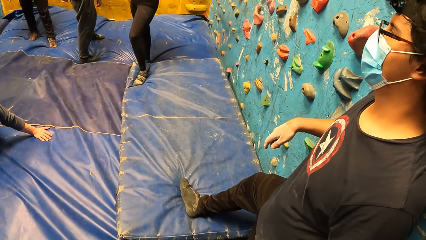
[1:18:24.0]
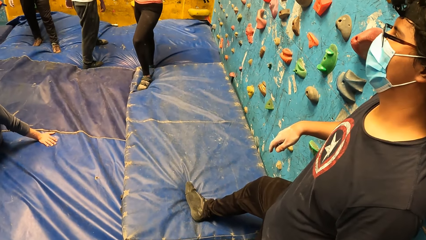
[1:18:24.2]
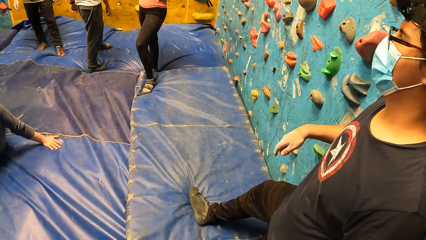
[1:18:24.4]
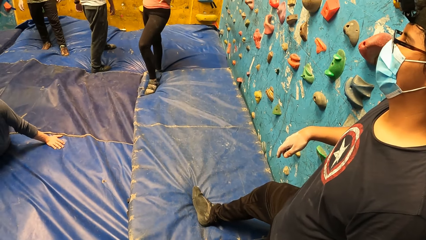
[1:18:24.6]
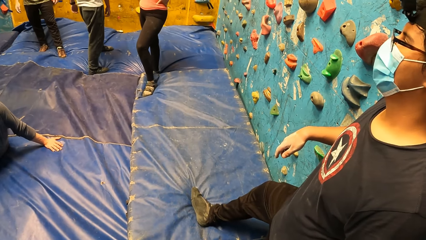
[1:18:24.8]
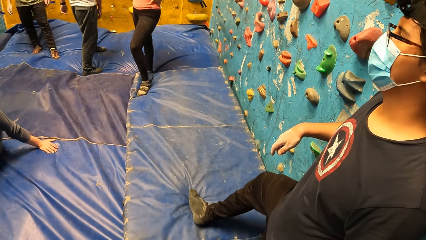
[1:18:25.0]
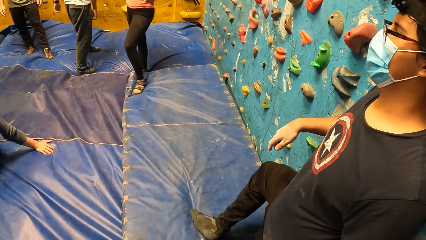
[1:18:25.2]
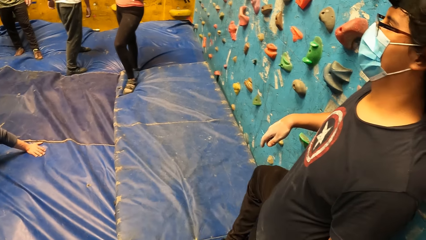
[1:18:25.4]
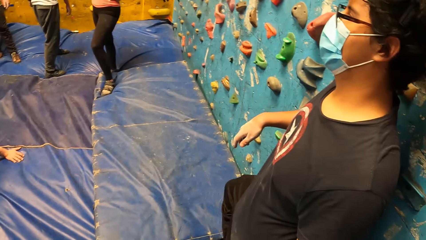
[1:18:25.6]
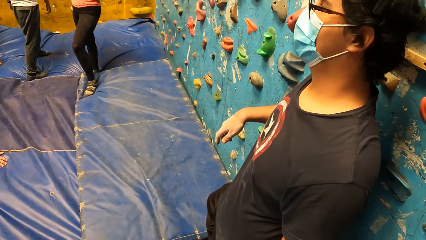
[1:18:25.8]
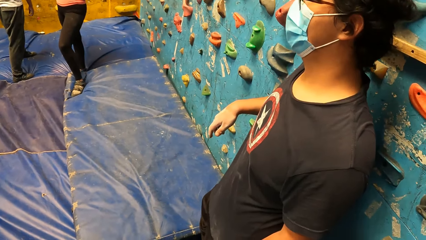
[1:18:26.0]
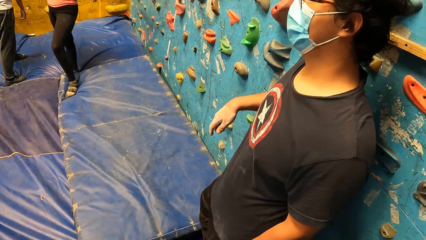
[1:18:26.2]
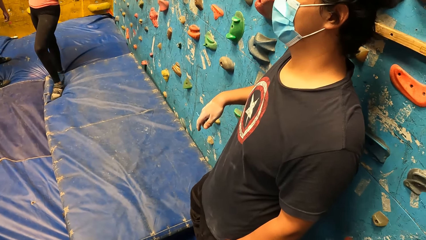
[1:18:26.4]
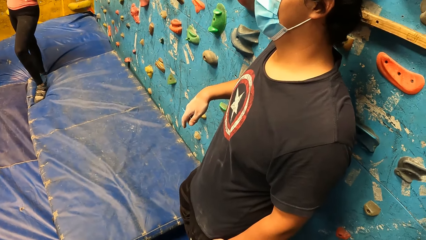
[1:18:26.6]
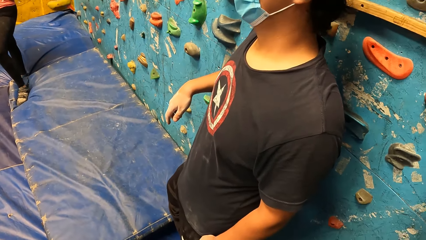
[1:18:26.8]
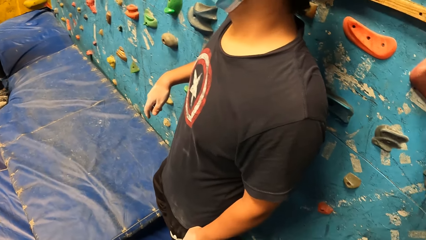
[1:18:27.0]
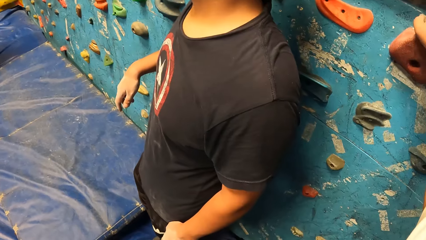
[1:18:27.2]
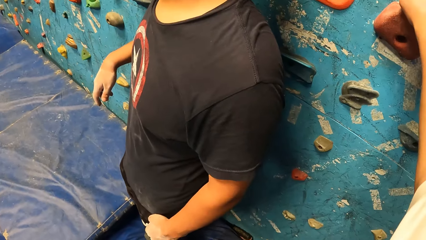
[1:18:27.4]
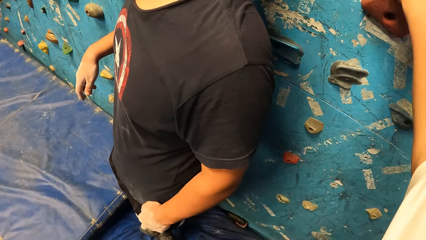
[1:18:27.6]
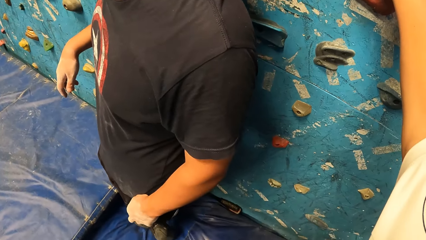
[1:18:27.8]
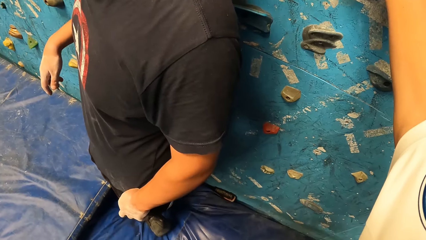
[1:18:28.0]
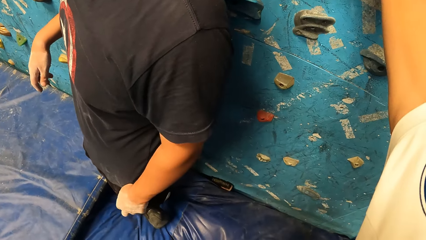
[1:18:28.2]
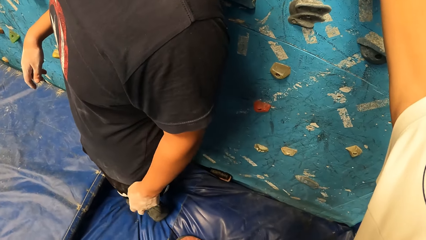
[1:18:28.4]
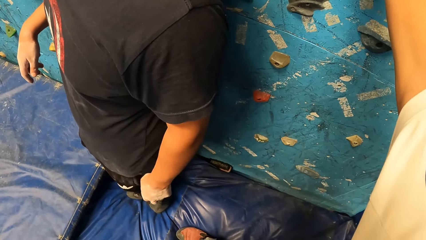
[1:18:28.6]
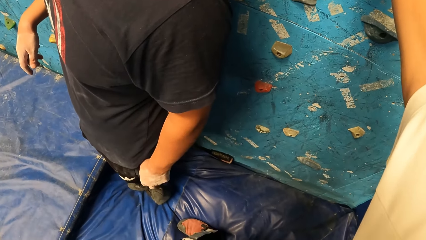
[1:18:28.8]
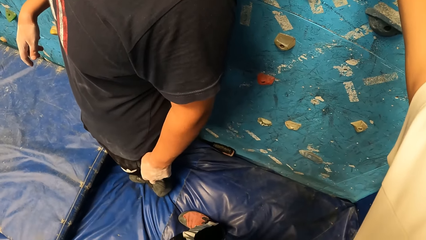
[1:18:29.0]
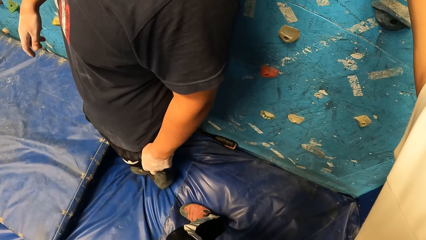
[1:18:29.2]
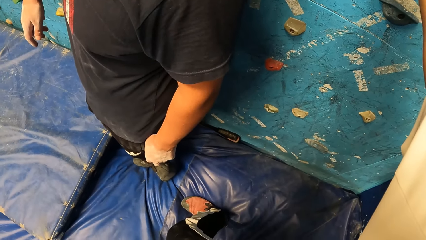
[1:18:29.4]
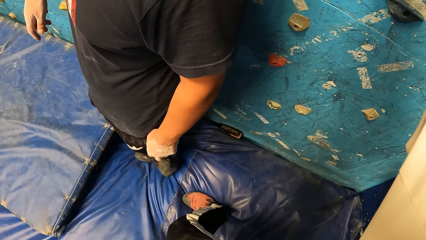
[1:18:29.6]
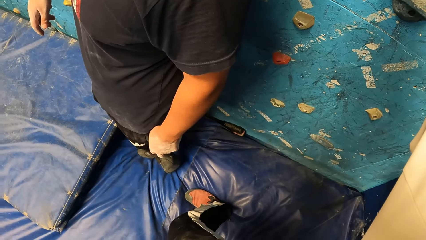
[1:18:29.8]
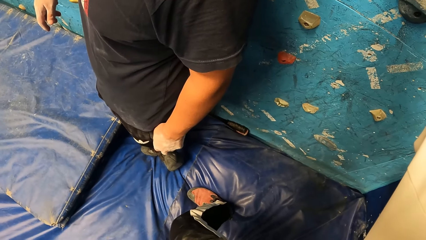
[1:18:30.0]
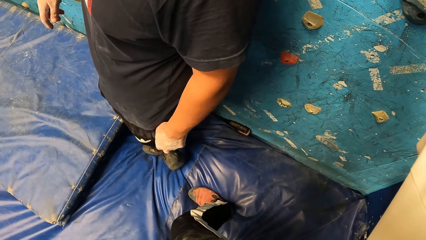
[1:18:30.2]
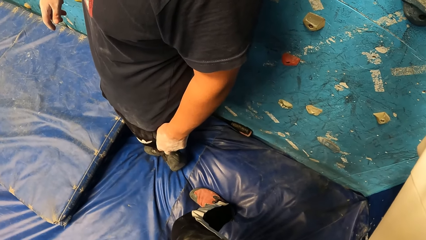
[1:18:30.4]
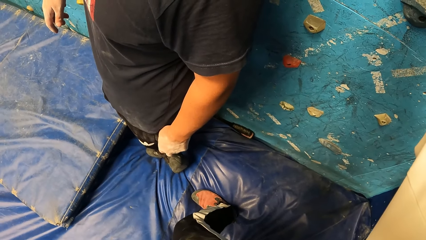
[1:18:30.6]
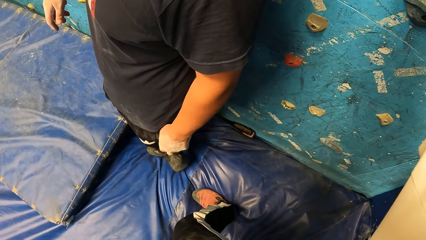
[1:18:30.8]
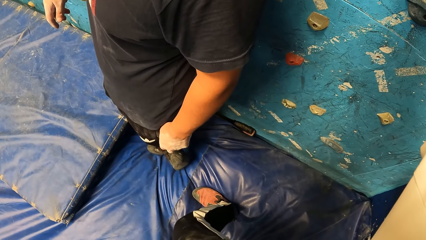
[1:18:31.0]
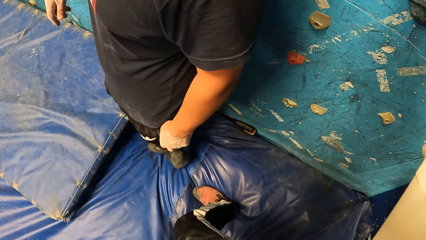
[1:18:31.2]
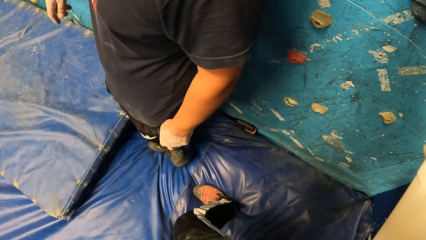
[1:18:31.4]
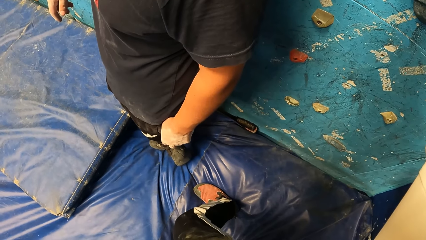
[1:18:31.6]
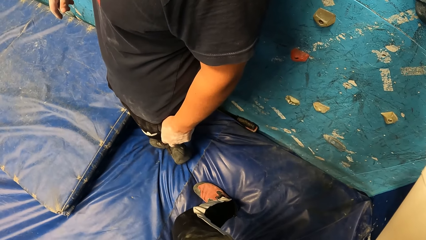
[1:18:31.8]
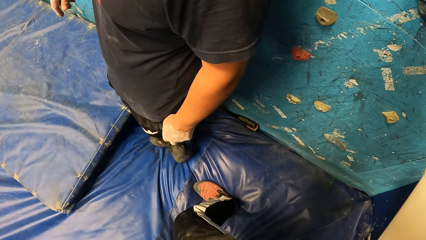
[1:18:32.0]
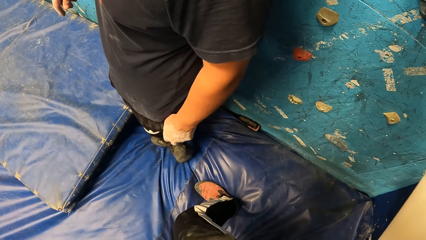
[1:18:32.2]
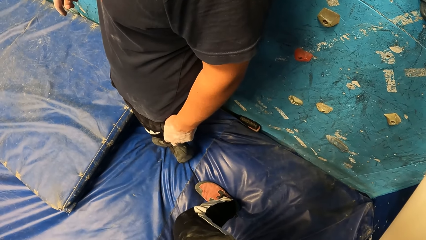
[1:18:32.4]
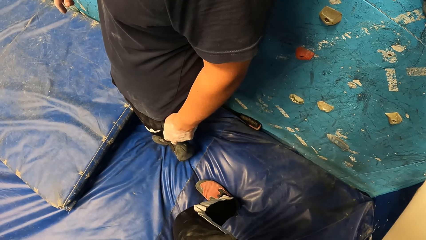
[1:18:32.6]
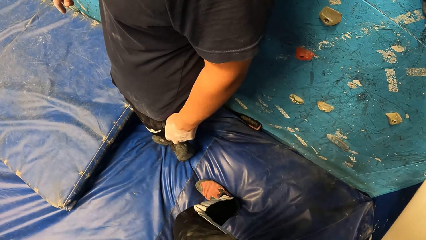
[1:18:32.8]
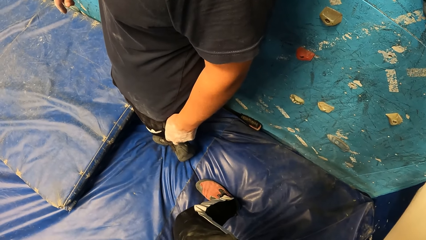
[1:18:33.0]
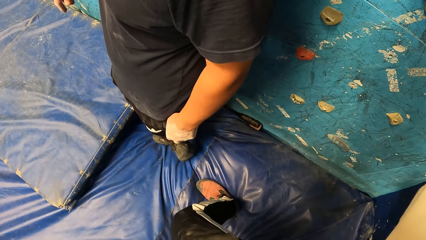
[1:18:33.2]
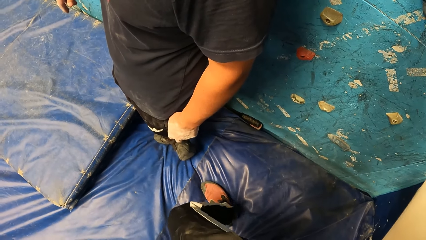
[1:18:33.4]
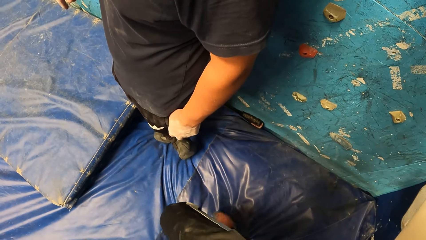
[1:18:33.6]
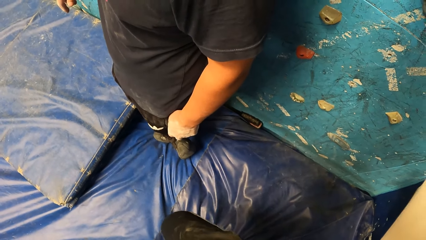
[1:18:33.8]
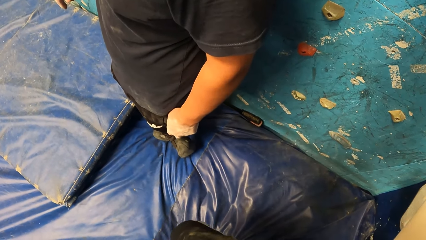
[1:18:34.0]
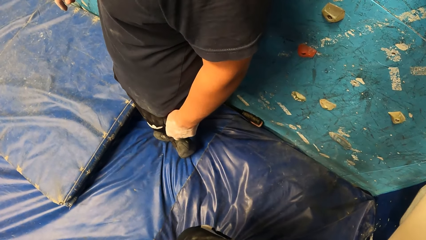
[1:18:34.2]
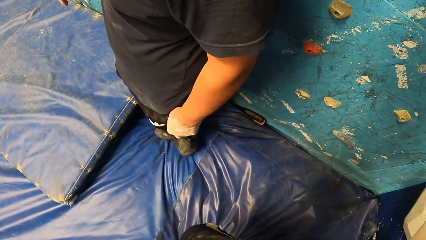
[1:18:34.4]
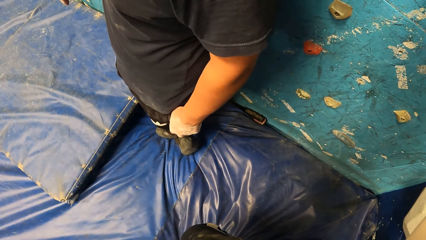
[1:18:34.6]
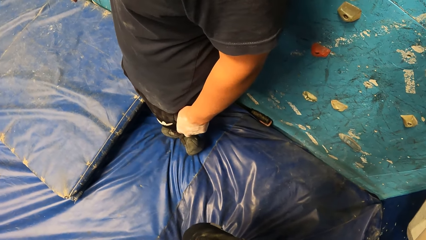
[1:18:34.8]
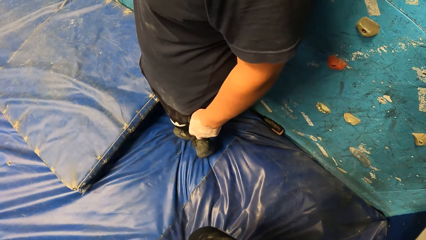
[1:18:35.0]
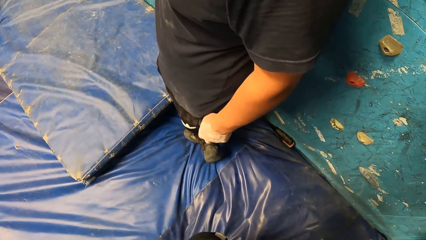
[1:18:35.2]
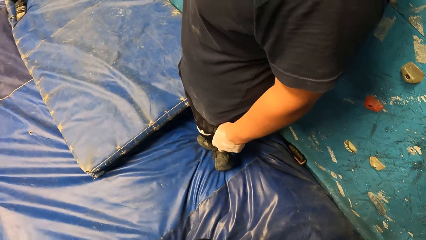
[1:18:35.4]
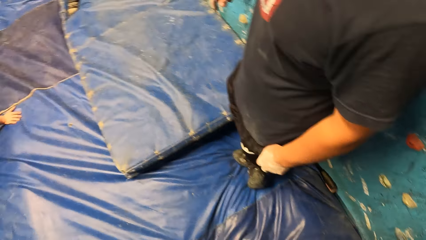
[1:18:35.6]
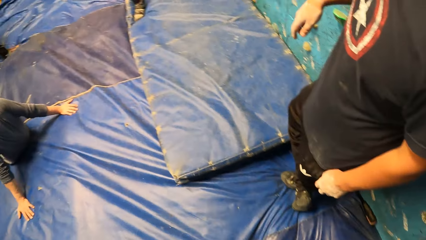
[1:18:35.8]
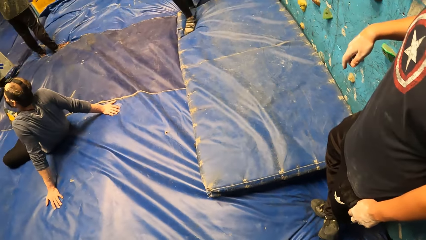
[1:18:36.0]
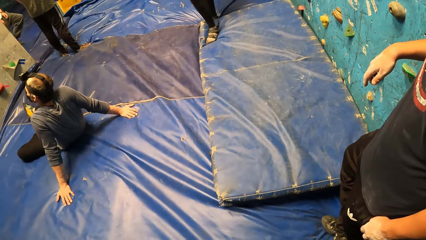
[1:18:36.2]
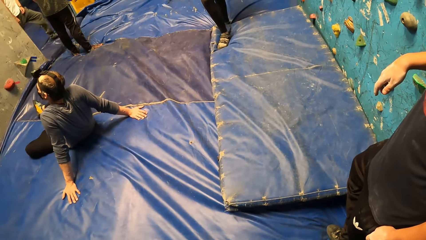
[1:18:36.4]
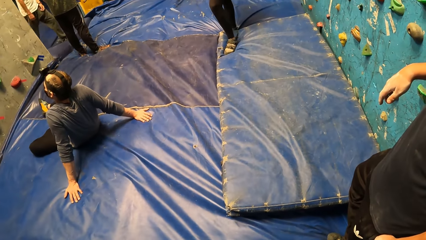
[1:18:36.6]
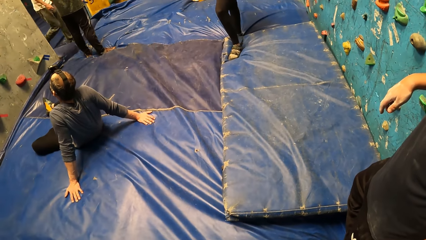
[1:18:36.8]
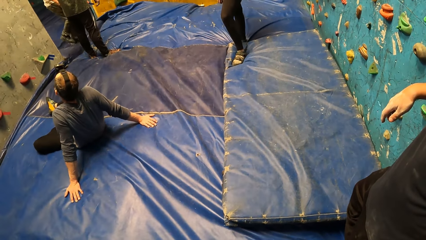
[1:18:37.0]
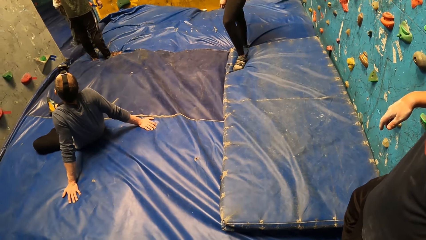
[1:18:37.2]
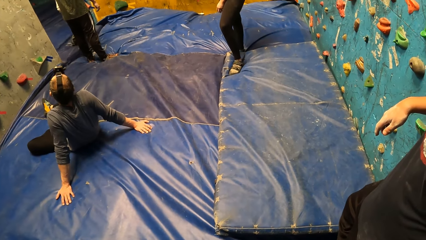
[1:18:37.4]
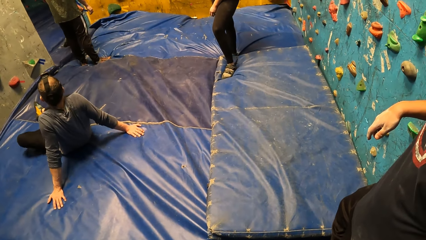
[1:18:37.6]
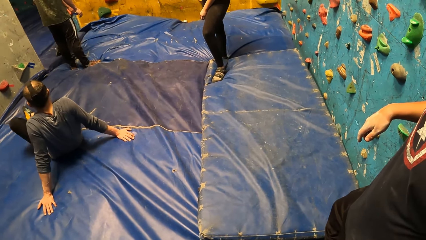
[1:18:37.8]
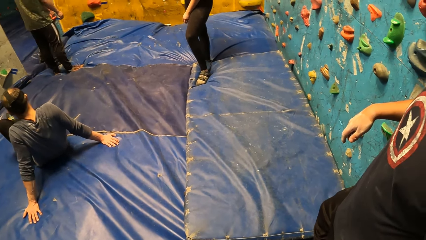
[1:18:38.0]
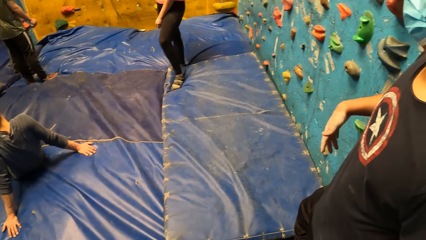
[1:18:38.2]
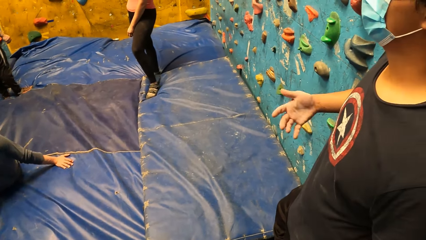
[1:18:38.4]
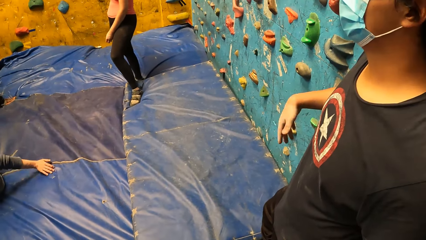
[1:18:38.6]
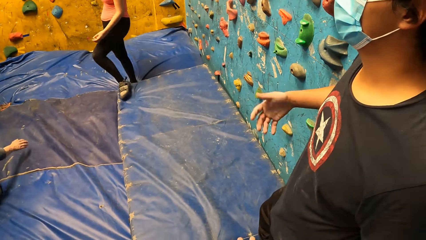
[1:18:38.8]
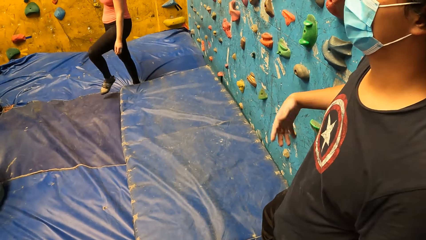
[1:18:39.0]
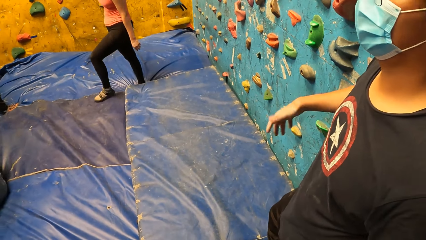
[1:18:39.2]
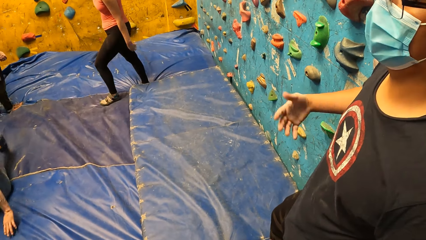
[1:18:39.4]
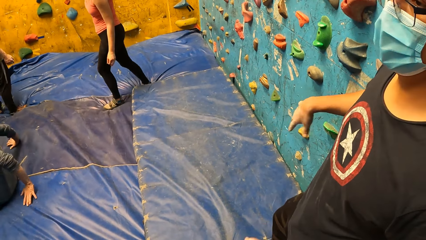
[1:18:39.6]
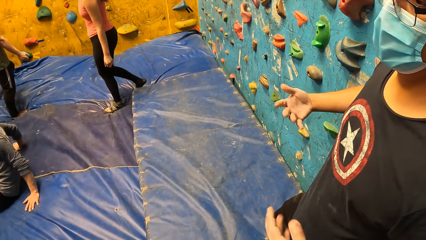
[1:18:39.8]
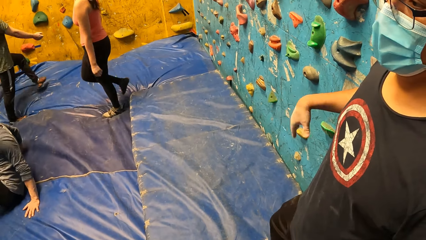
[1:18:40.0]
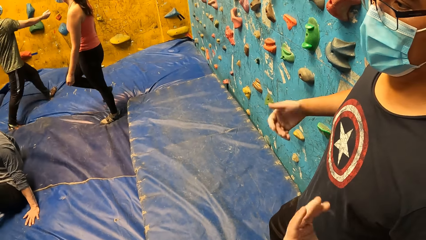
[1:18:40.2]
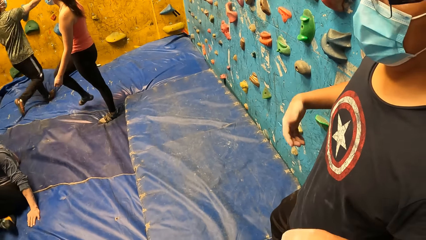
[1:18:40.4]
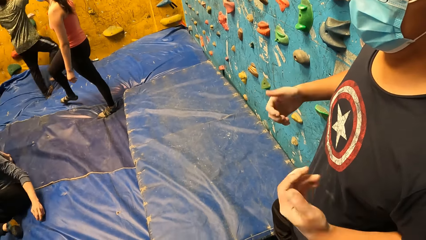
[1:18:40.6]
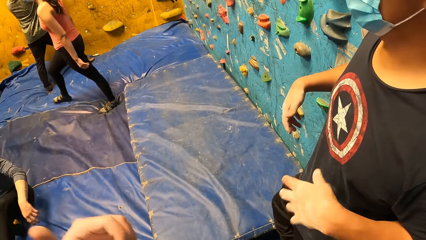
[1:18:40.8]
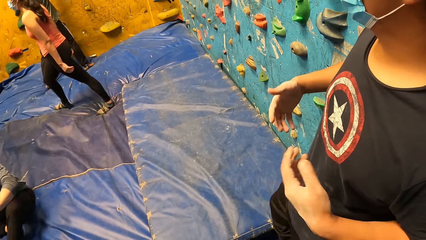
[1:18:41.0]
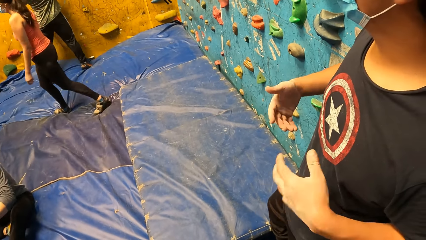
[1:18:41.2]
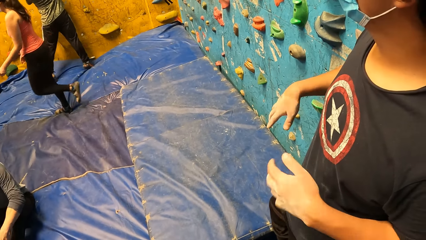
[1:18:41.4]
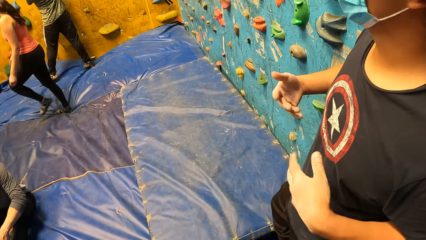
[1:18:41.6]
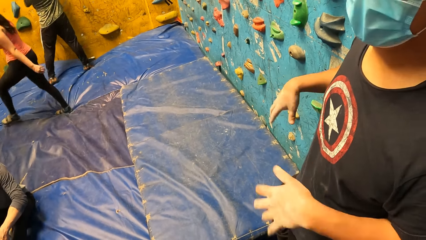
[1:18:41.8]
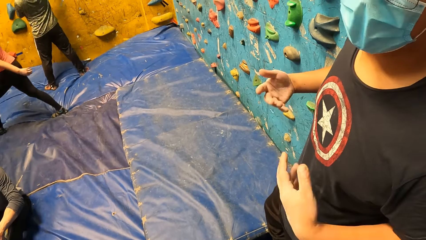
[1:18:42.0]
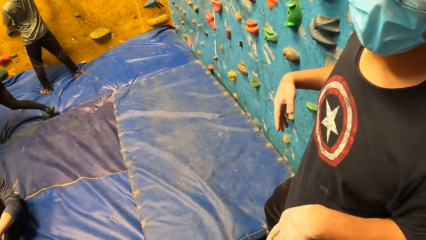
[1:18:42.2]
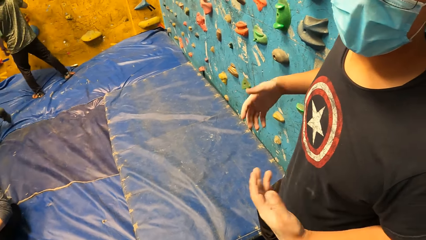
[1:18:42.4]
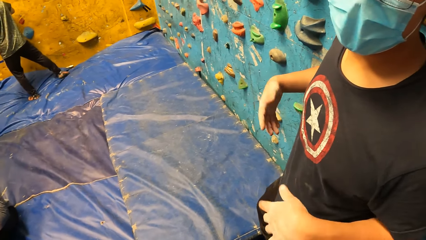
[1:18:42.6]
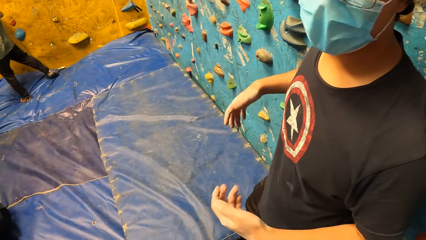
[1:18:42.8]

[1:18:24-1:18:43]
The camera wearer stares down the climbing wall. They look around the room. A person walks inside the room. A man shakes both his hands. Another person walks around the room. A third person walks towards the climbing wall. Another man touches the wall with his right hand.
